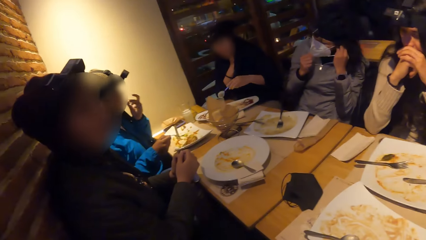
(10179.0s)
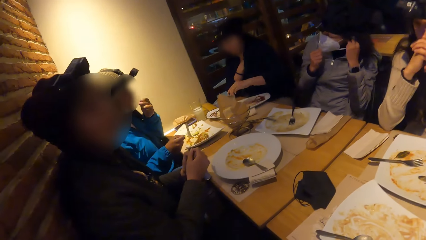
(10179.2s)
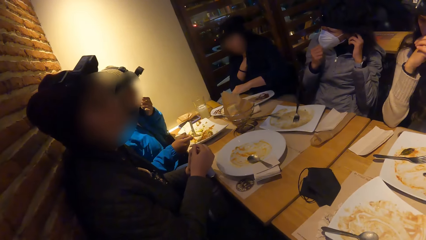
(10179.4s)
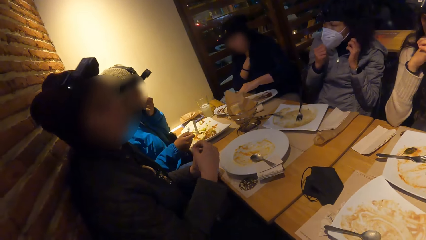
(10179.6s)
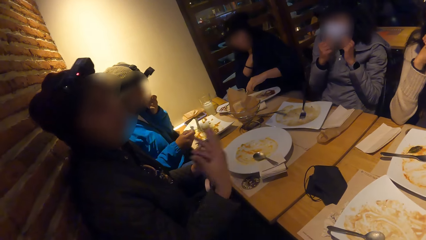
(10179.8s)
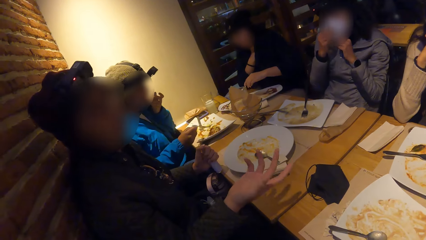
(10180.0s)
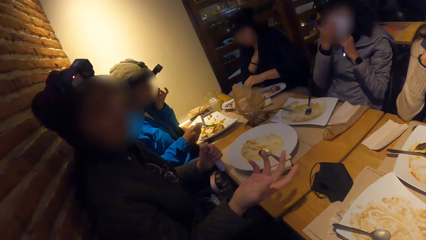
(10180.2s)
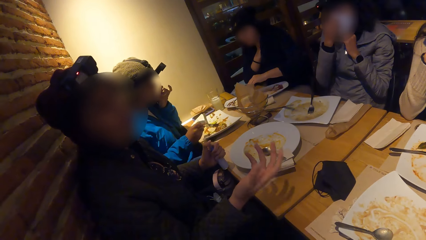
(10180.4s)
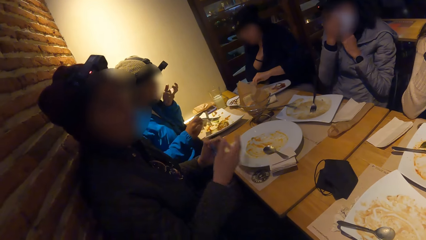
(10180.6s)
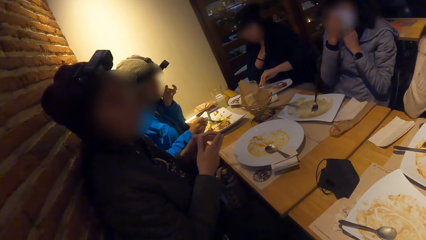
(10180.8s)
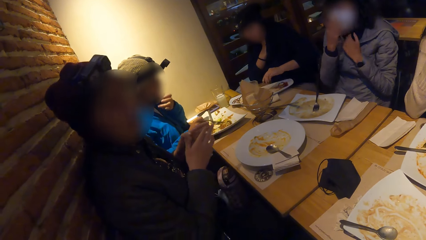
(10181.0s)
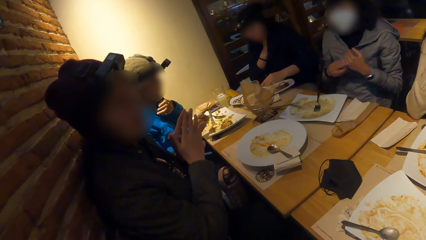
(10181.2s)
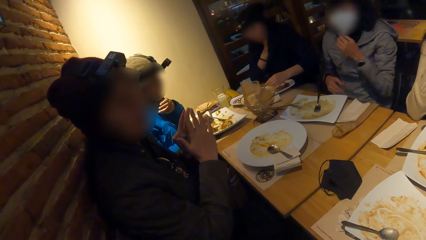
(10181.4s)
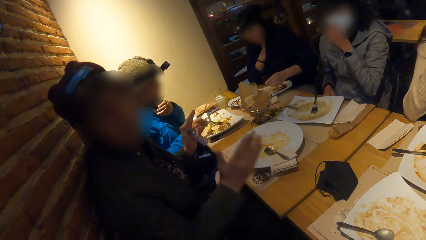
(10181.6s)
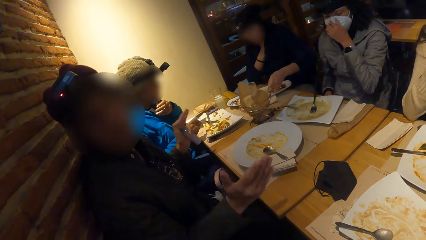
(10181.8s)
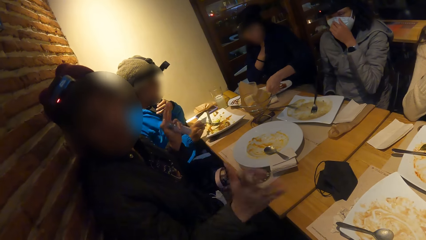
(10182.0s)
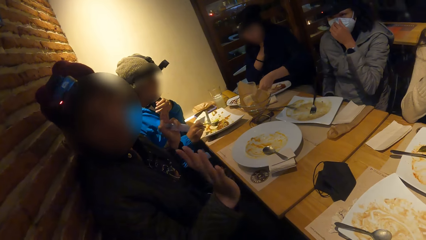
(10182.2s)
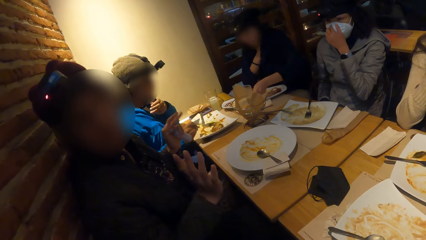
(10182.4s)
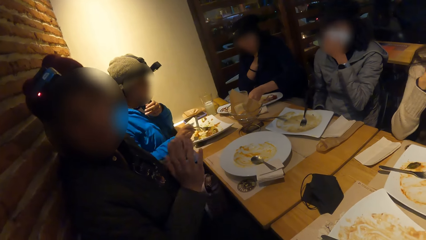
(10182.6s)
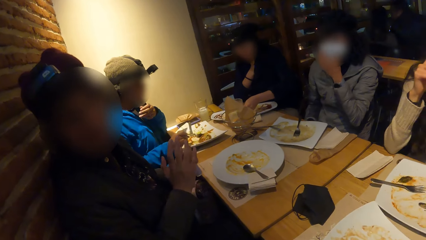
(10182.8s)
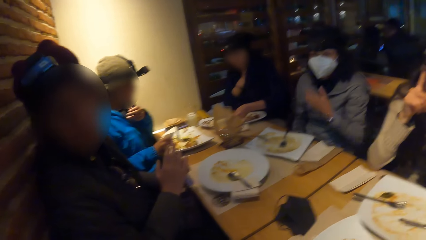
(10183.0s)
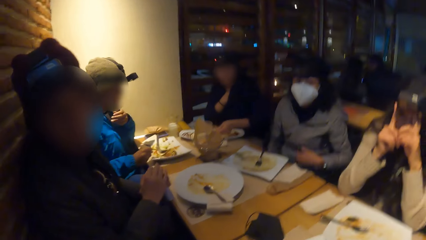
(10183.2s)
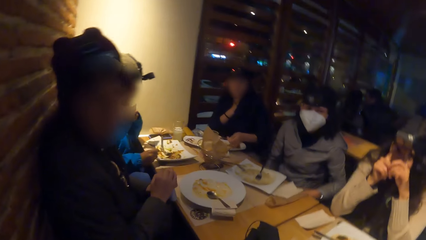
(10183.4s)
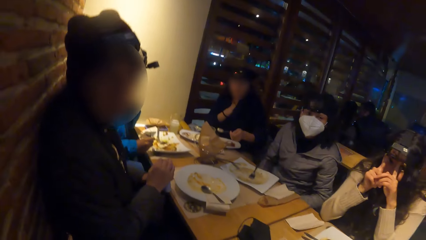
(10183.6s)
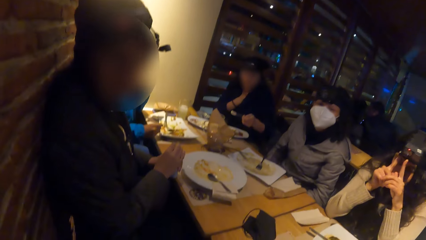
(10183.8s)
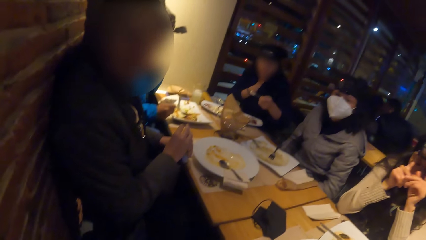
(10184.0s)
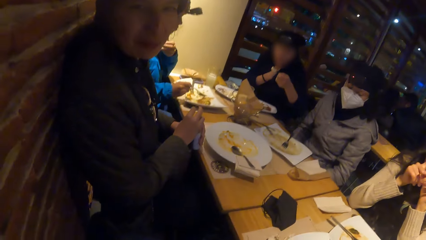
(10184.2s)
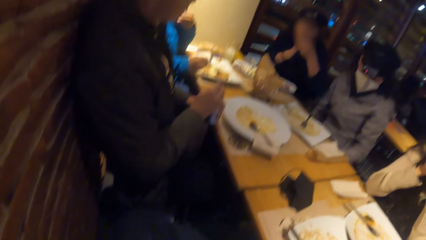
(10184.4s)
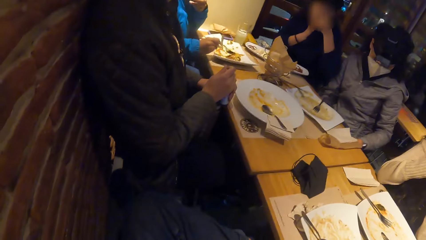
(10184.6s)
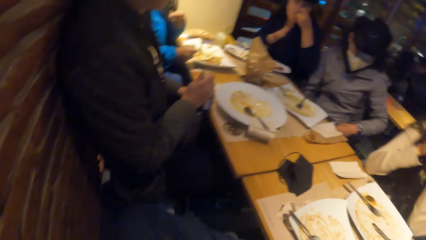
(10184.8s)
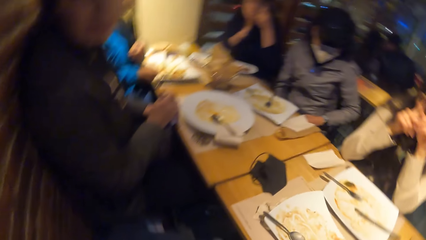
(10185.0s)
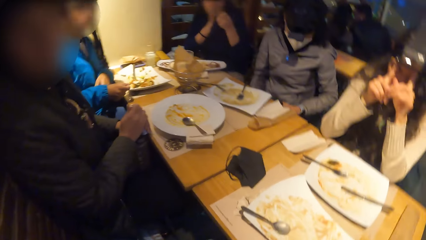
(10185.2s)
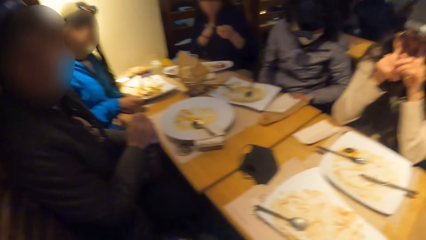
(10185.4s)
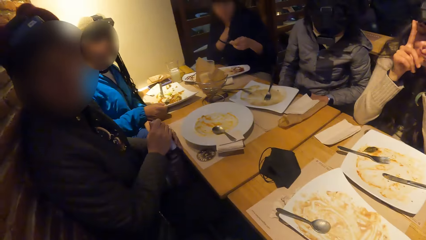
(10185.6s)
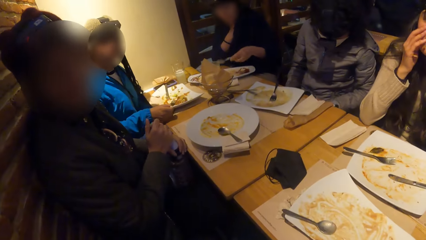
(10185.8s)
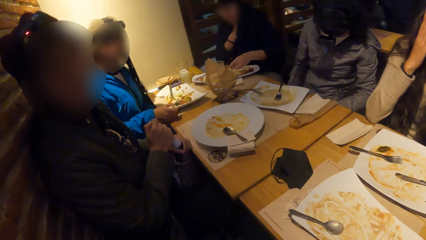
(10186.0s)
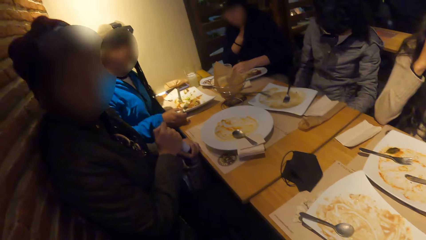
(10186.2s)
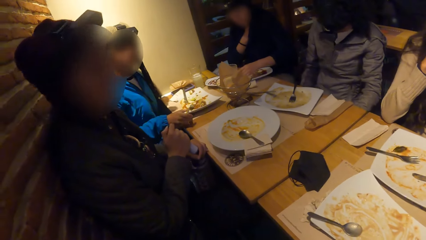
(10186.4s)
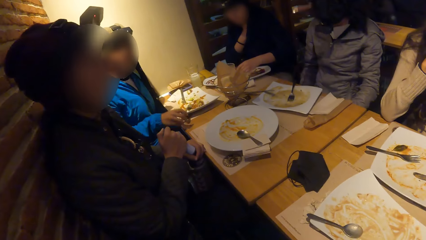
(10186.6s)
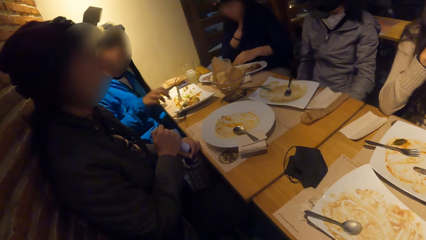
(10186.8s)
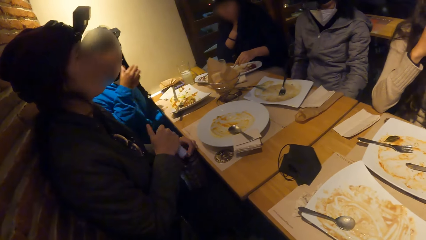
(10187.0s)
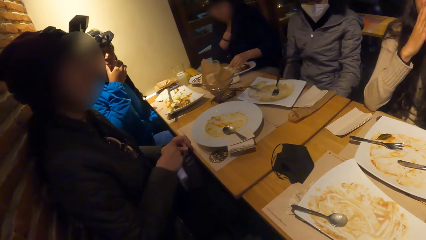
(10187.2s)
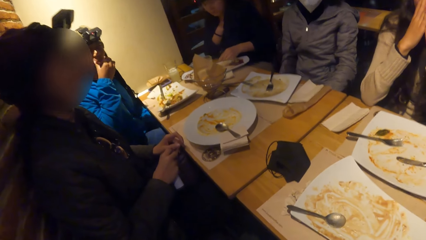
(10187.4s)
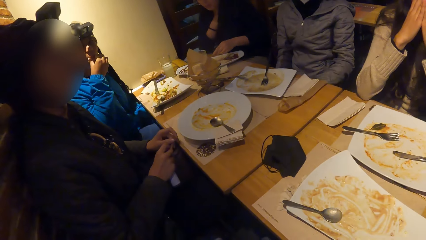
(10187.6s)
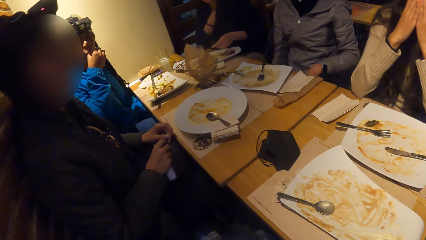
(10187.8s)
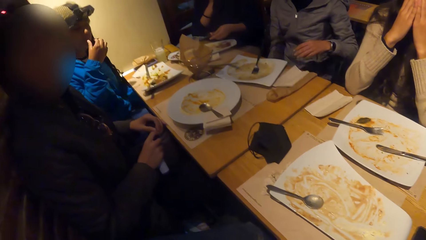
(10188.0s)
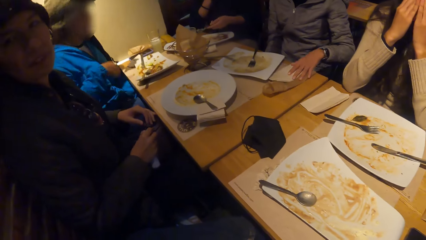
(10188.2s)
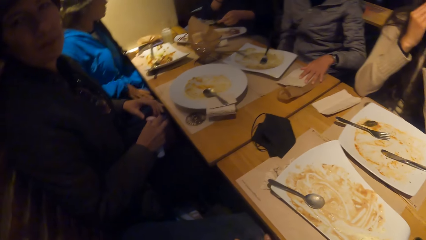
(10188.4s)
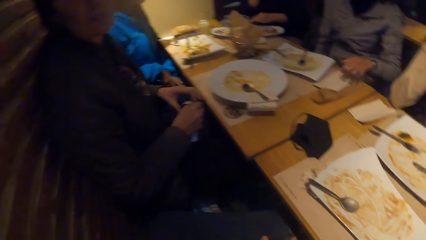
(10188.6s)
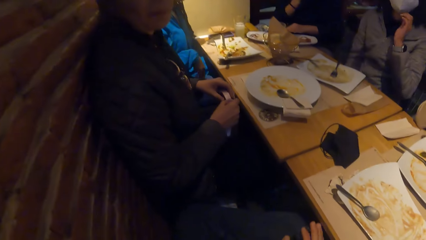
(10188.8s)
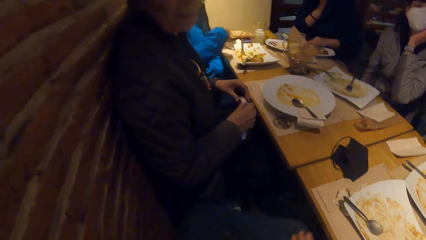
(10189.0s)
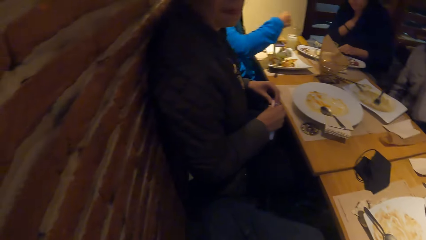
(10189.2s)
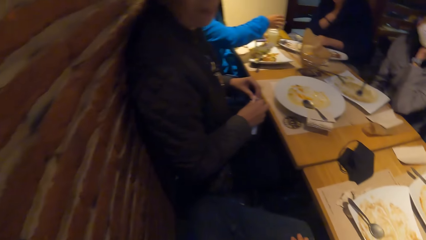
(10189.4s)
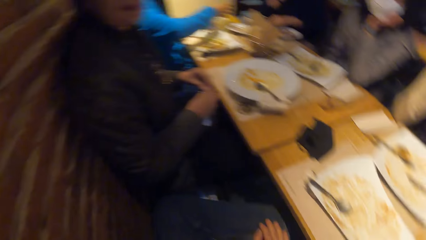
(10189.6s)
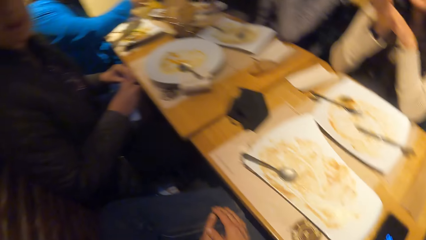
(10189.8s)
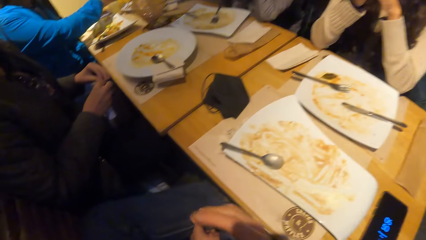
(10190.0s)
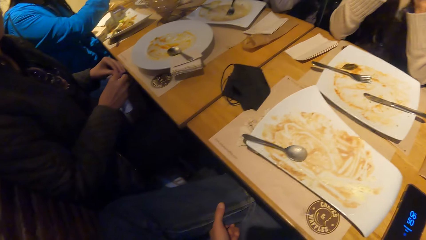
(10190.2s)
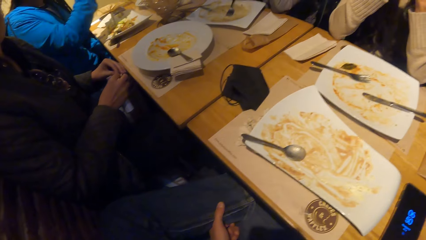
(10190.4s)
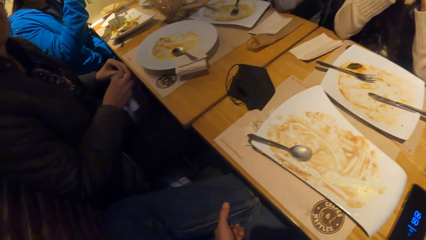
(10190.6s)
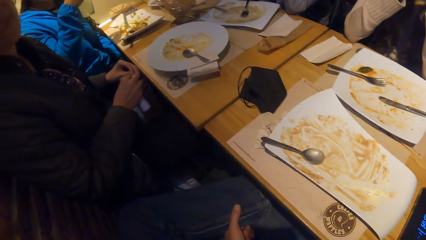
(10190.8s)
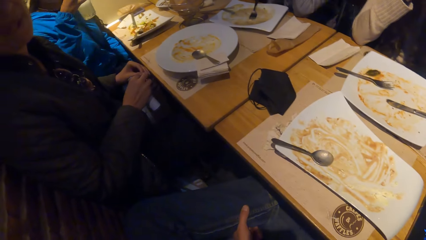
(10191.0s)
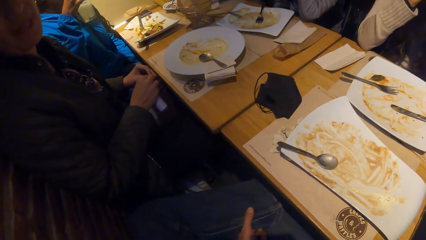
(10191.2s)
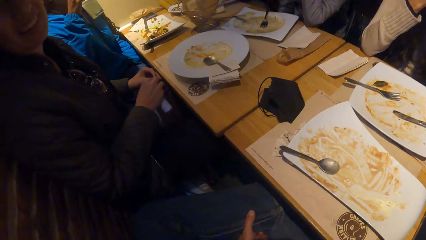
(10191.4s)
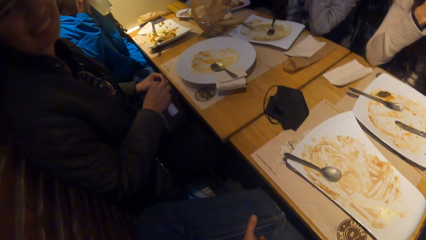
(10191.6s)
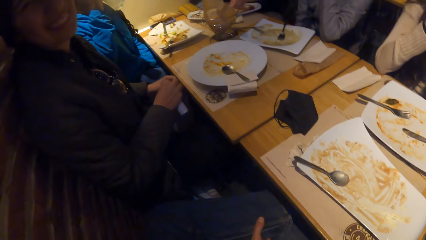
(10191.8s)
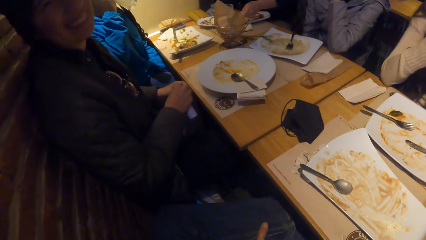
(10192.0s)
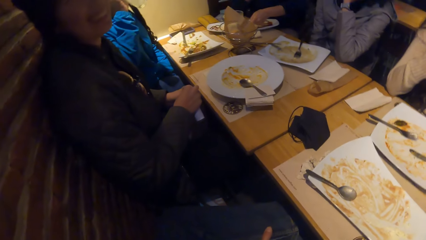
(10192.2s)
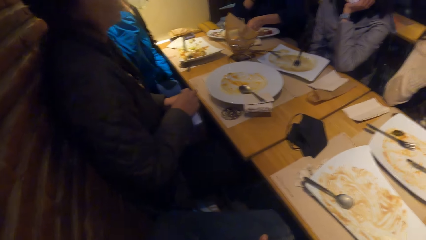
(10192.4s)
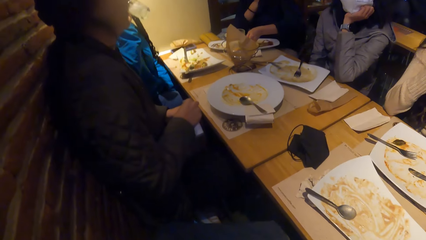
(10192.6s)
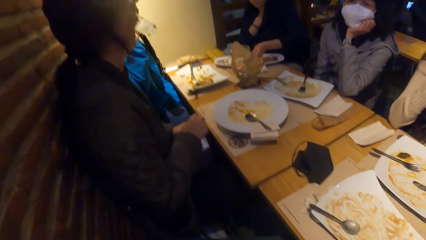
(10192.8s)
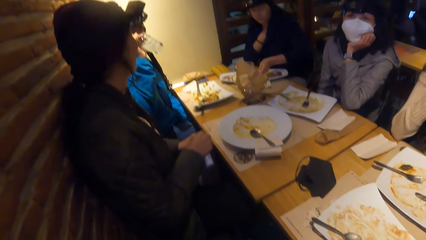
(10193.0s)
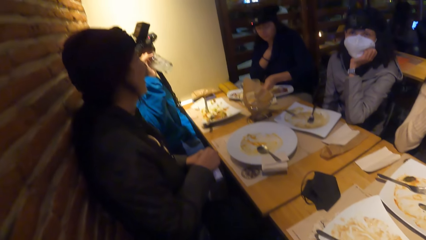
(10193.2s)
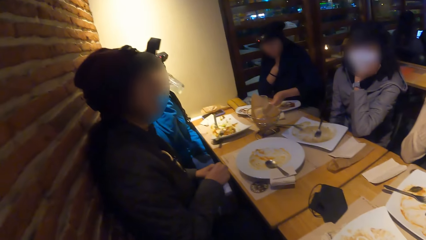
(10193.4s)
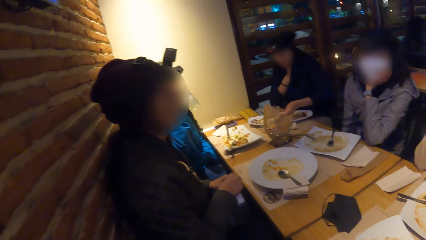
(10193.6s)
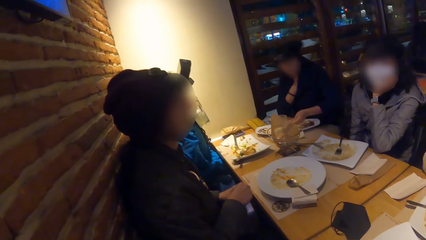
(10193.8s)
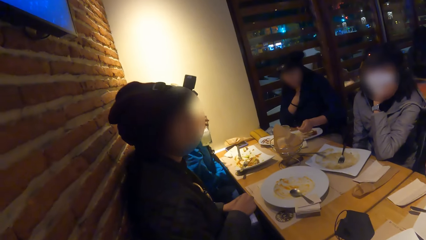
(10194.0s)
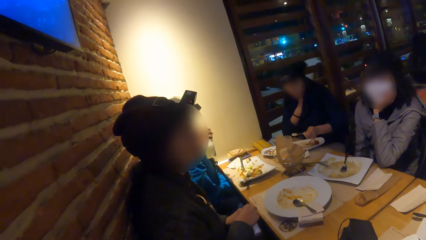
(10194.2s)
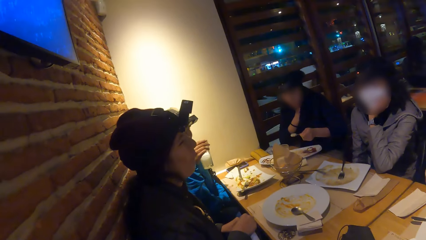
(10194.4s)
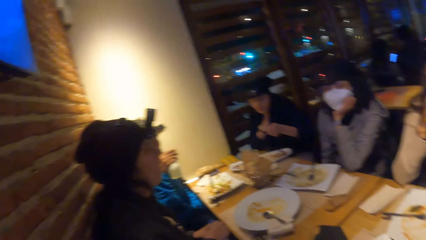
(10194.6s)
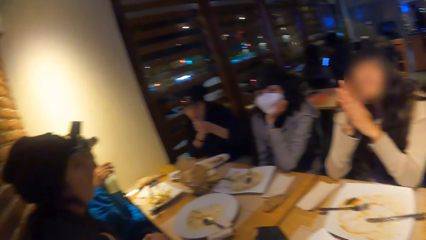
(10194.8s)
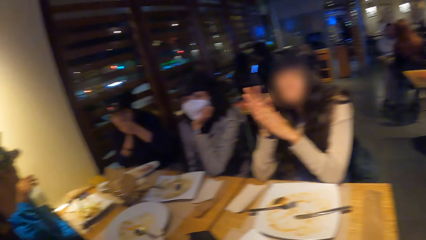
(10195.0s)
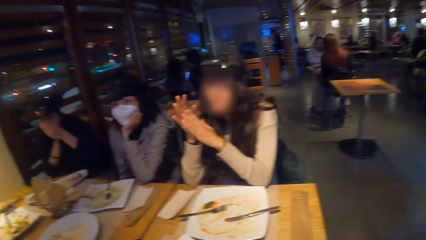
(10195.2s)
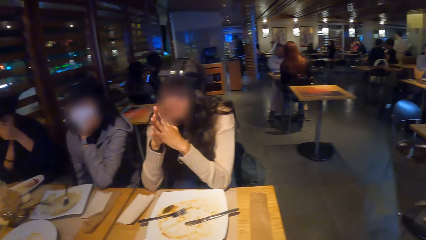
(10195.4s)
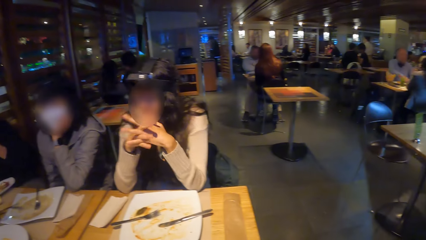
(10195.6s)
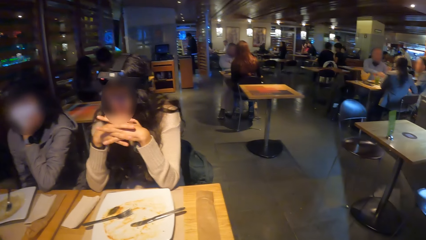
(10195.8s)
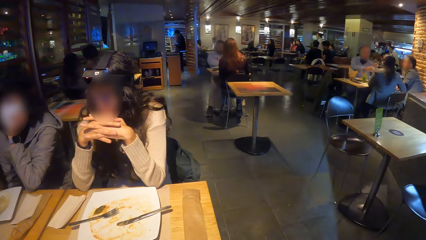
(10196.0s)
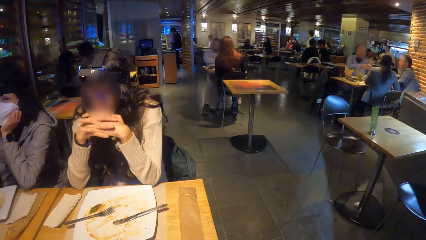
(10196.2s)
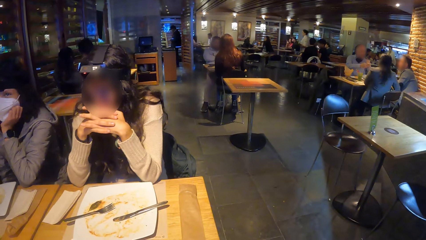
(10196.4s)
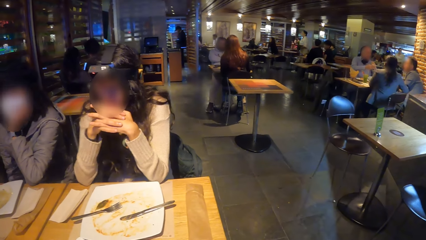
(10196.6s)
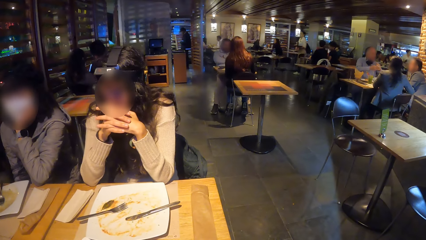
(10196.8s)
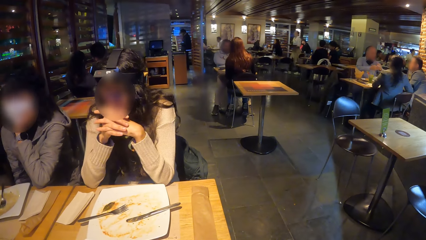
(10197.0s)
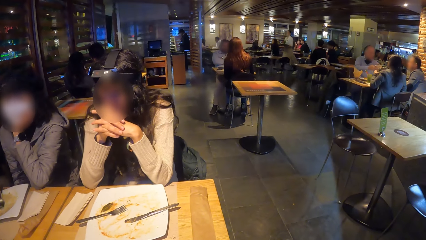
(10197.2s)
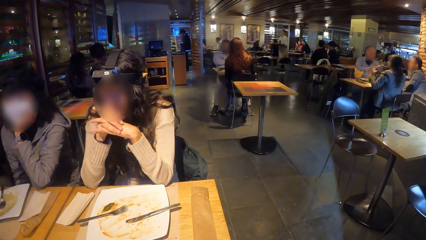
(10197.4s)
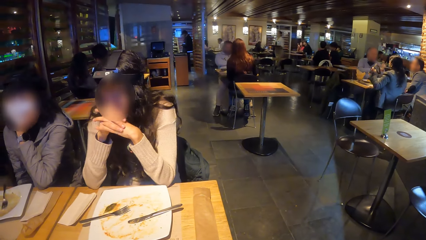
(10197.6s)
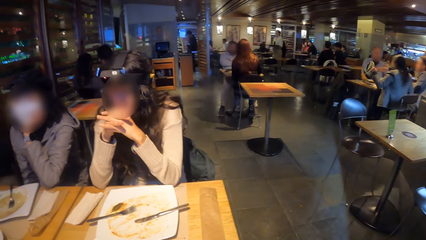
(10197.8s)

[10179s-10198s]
The woman touches her face with her left hand. She rubs her mouth with her right hand. Another woman touches a serviette on the table with her left hand. She touches her face with her left hand. The first woman picks up the glass of juice from the table with her right hand. The camera wearer moves his hand. He stares around. A third woman scoops the meal from the plate with the fork in her right hand. The first woman drinks the juice in her right hand. The third woman eats the meal with the fork in her right hand.
